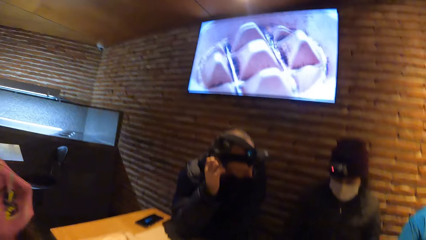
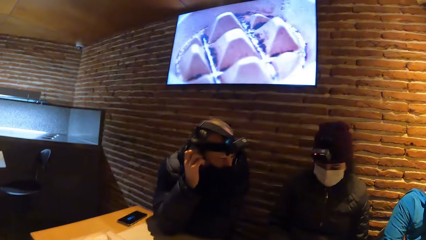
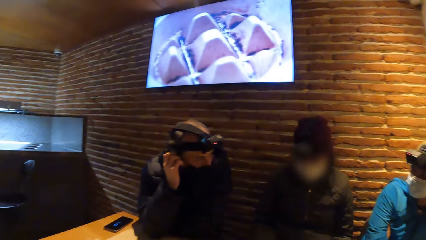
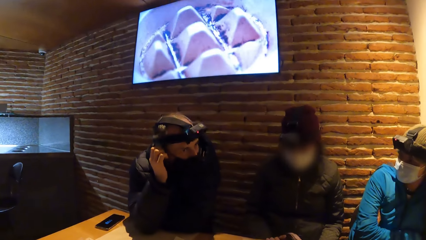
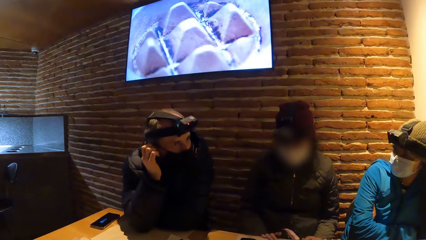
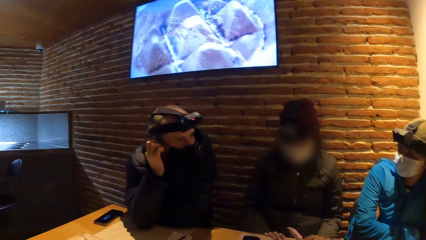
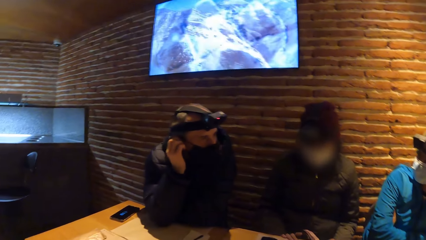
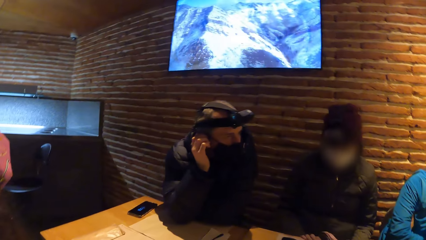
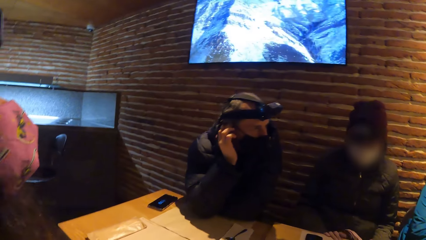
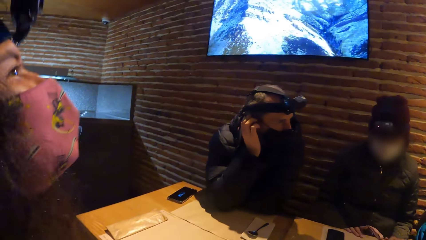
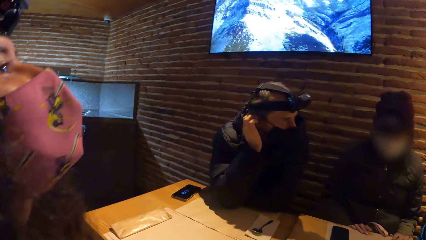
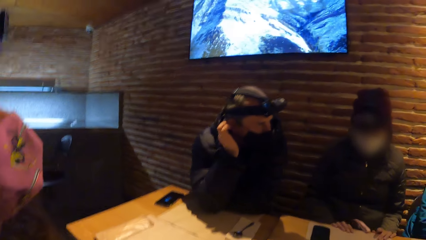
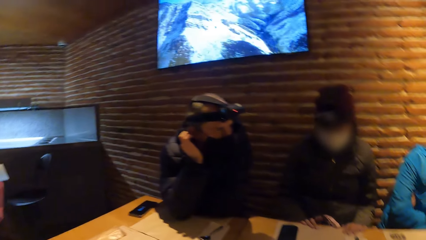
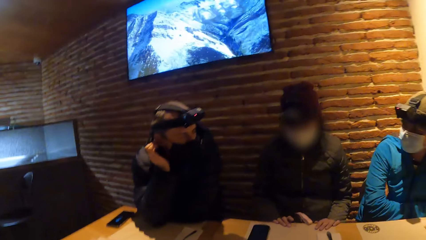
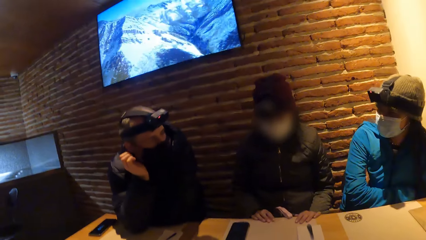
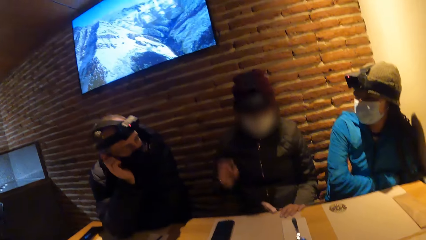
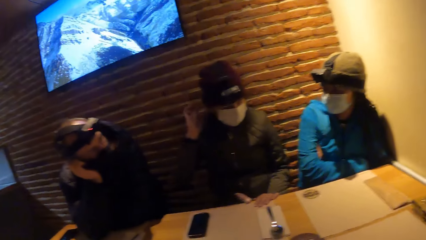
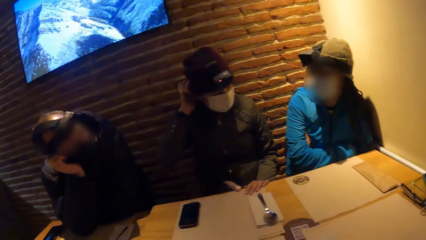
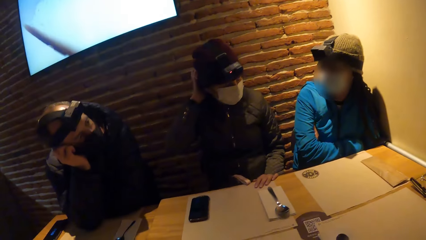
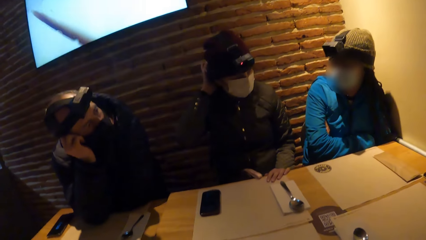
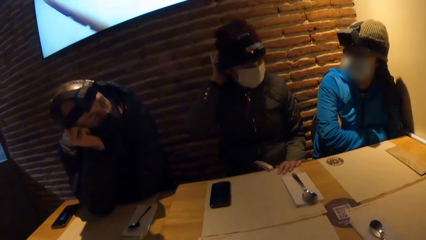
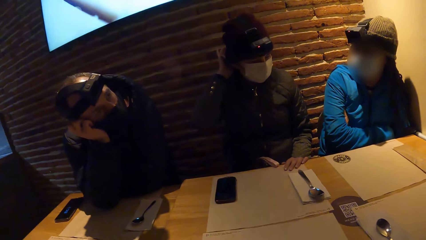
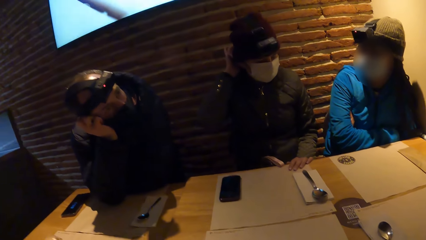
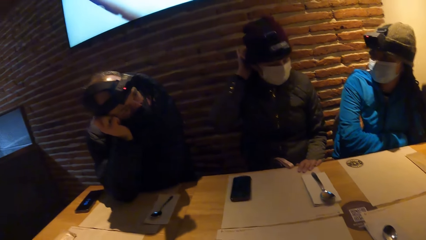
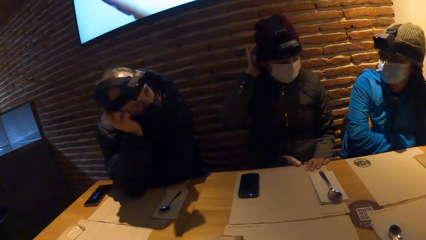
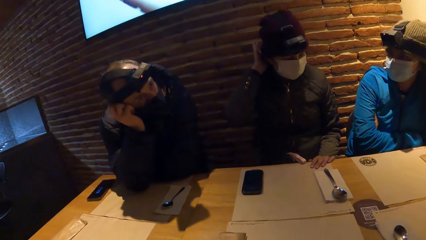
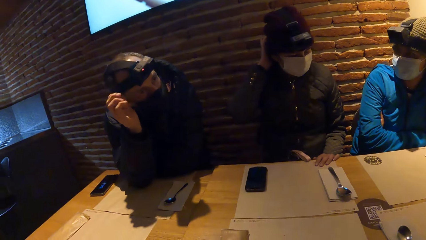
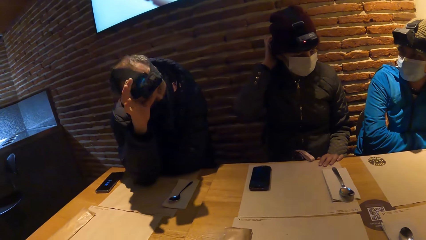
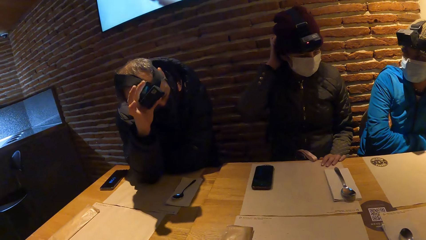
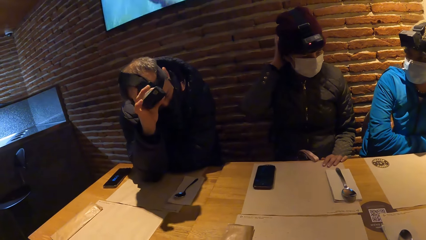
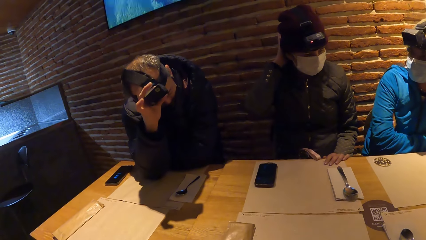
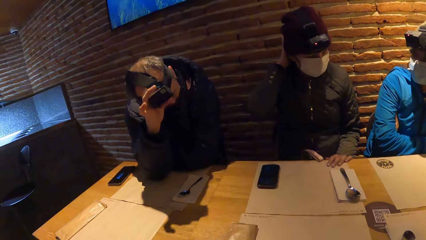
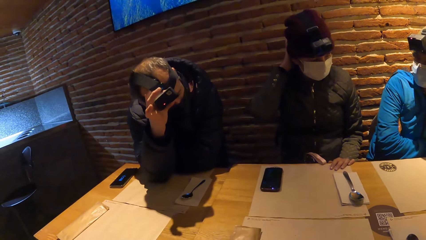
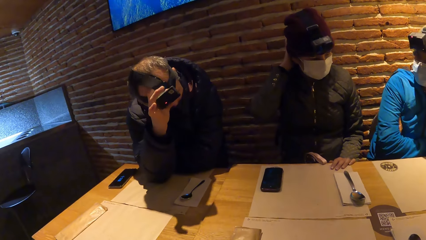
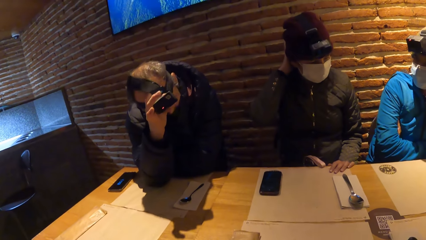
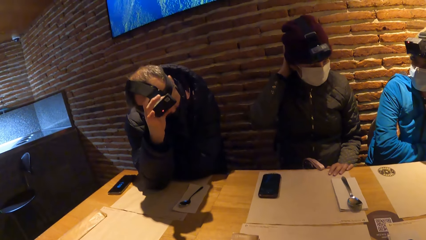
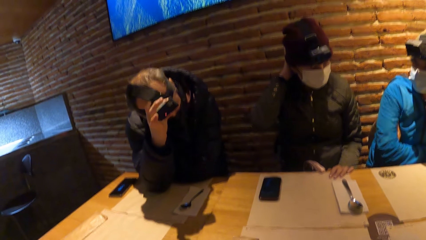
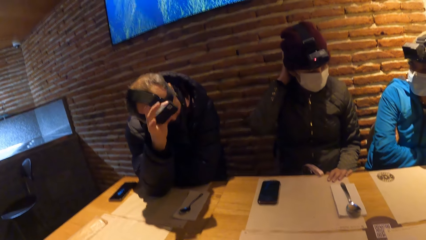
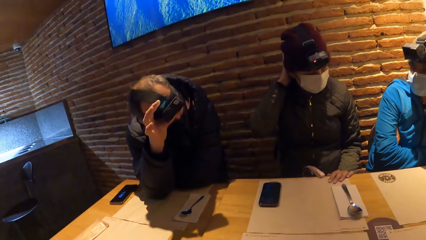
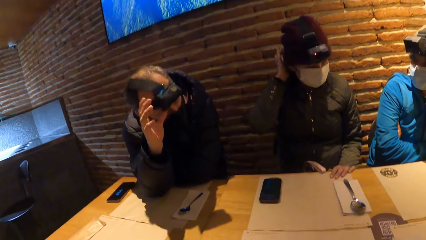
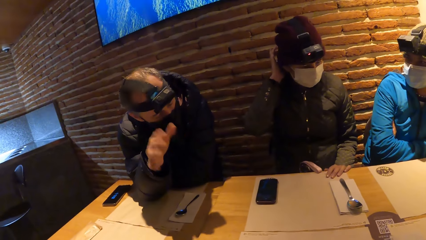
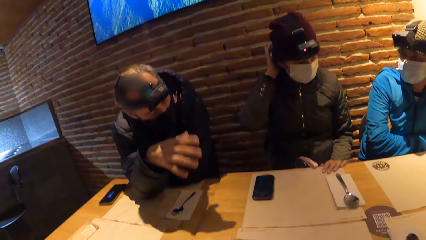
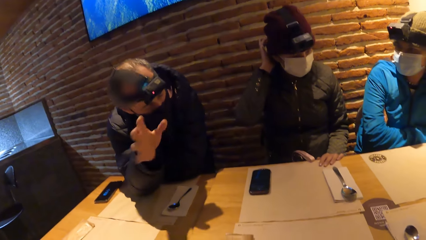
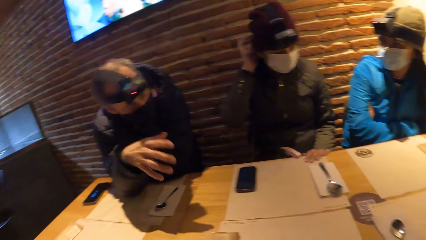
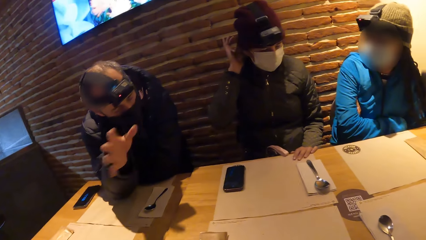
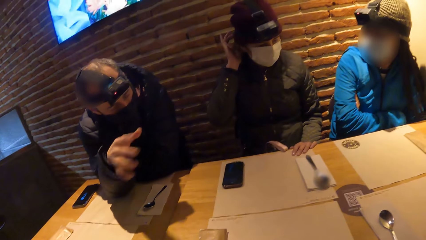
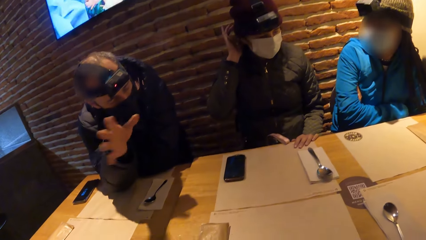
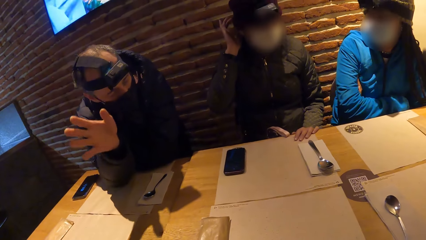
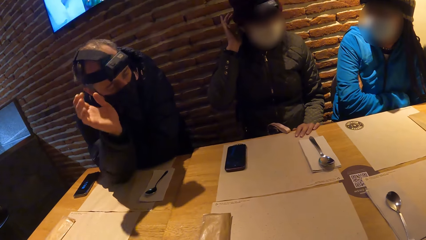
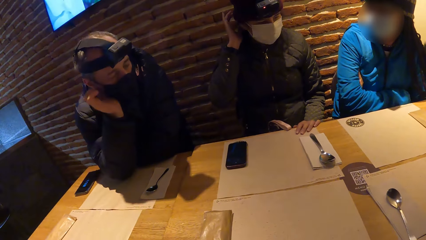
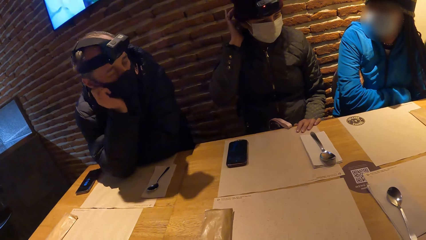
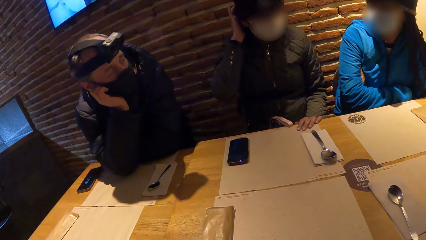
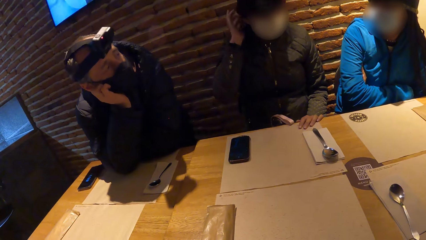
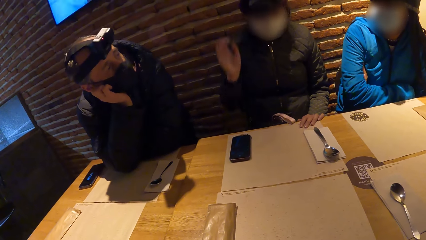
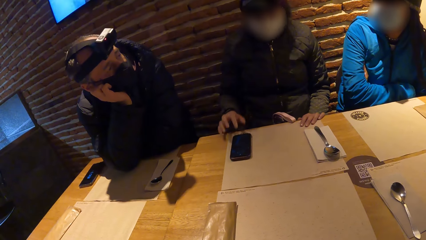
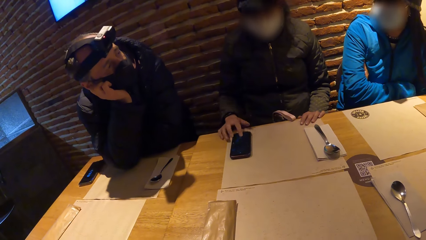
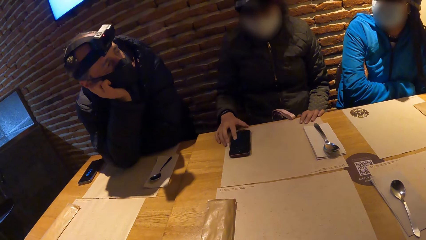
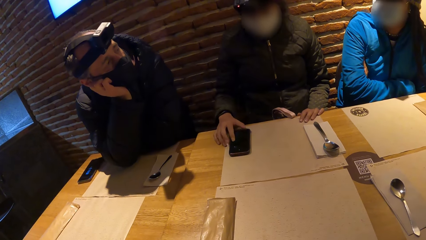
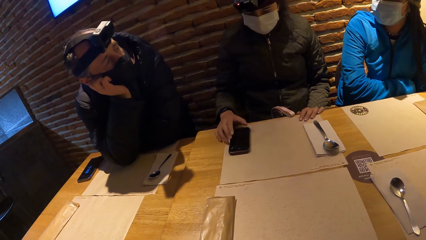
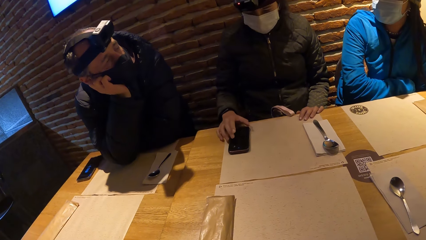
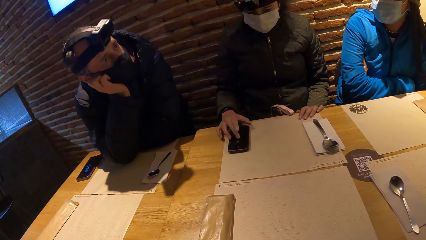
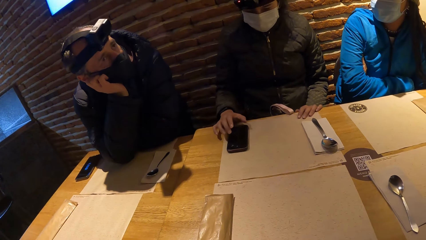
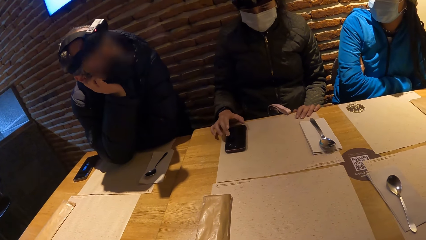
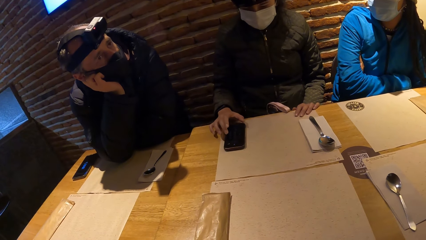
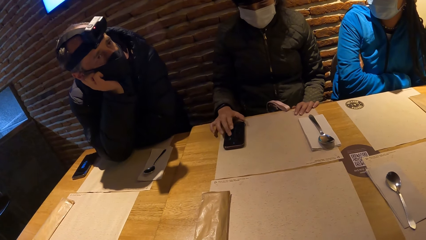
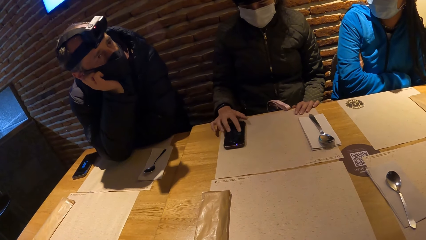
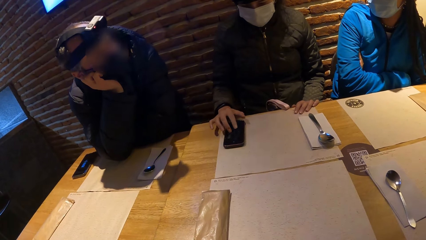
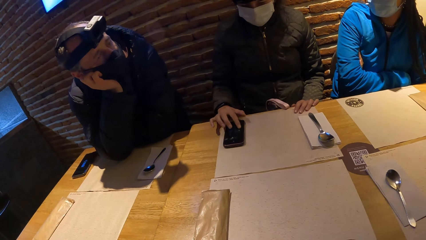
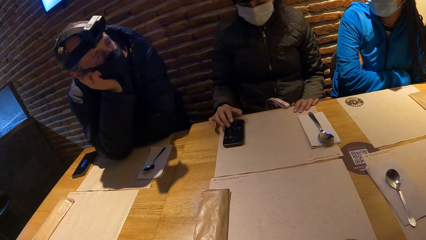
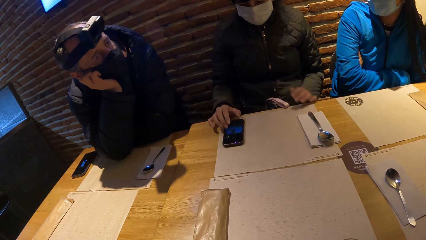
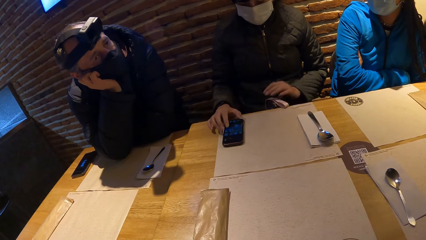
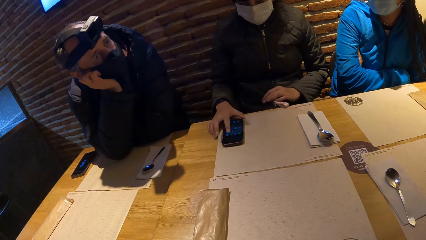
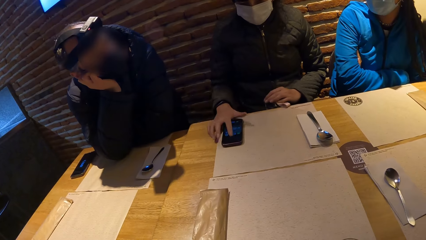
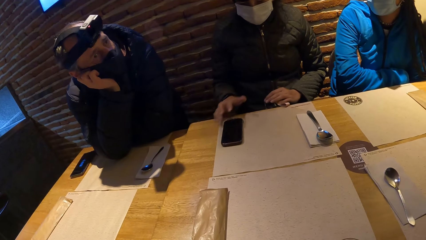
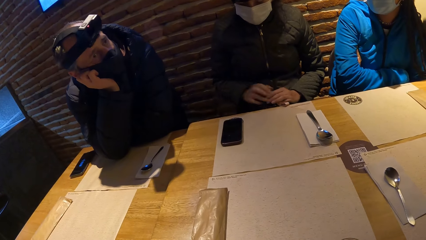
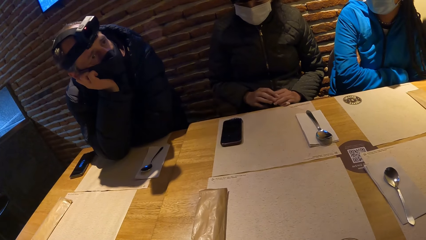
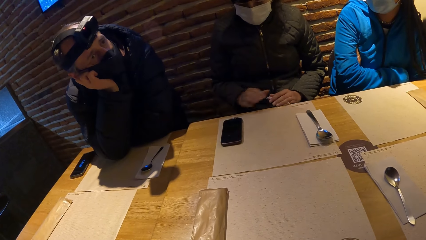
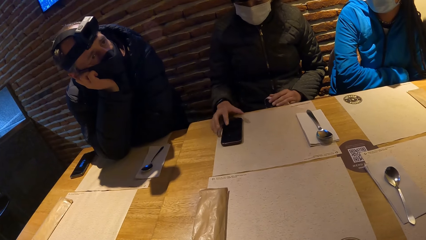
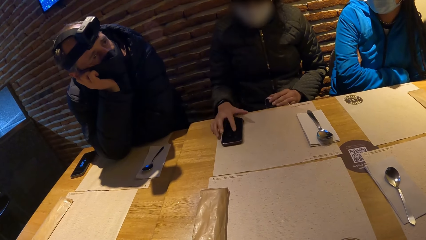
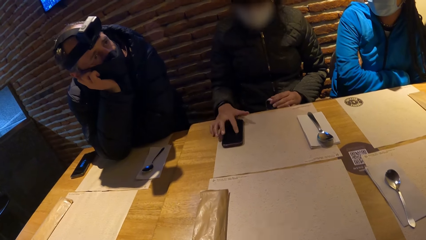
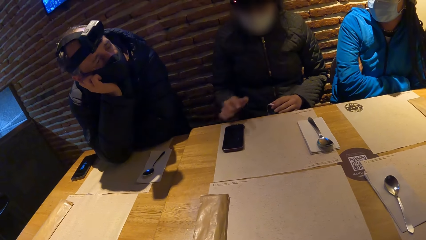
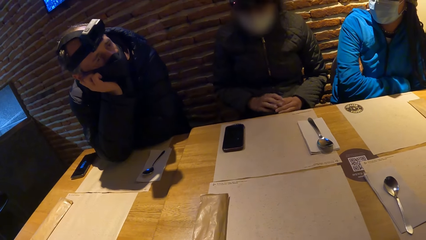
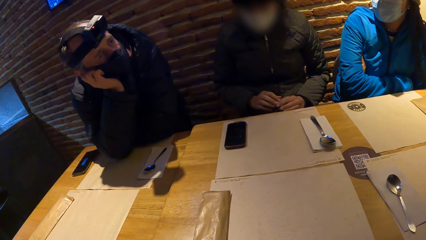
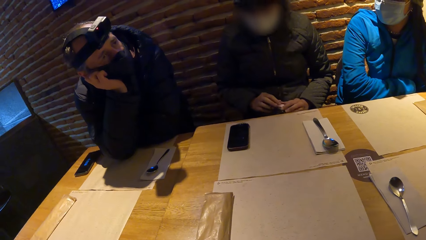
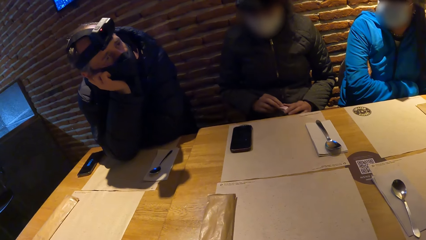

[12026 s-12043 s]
The man adjusts the camera on his head with his right hand. The camera wearer looks around. The woman operates the phone on the table with her right hand.
